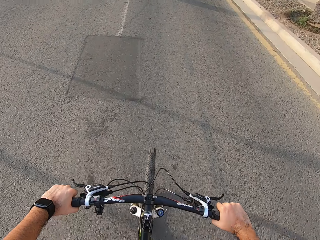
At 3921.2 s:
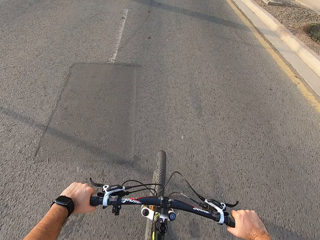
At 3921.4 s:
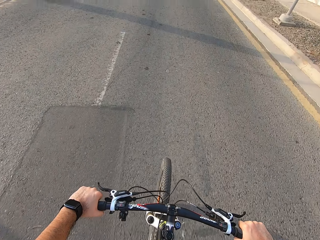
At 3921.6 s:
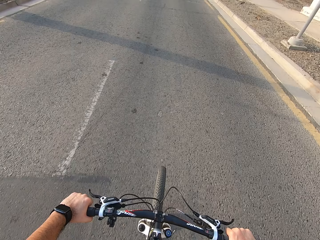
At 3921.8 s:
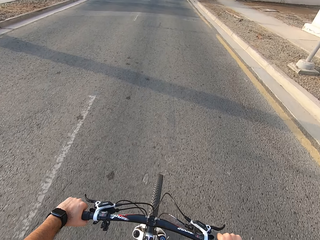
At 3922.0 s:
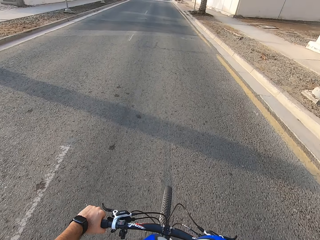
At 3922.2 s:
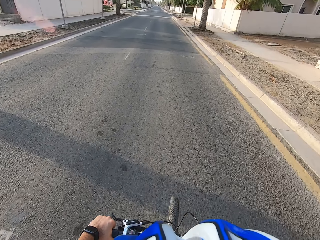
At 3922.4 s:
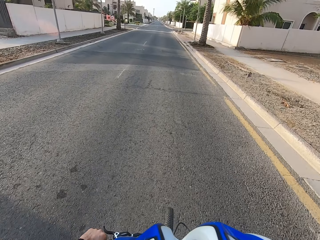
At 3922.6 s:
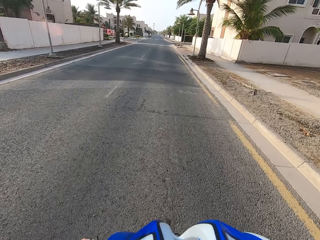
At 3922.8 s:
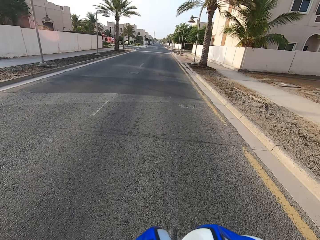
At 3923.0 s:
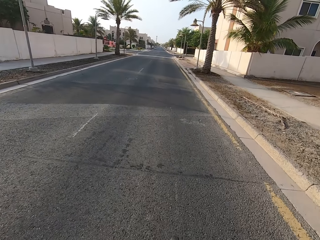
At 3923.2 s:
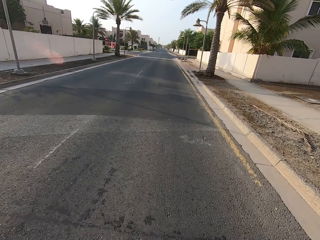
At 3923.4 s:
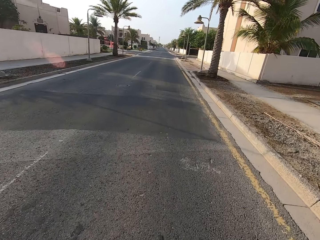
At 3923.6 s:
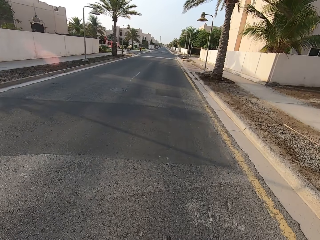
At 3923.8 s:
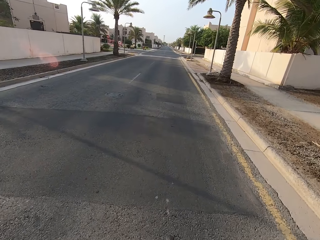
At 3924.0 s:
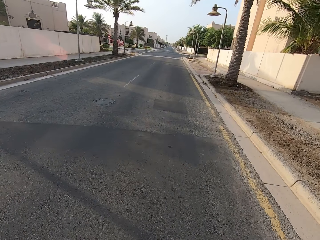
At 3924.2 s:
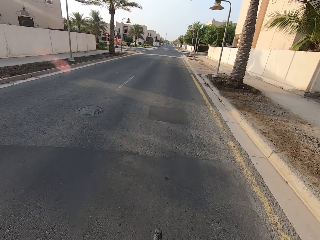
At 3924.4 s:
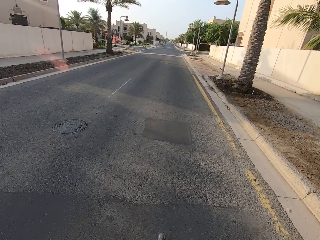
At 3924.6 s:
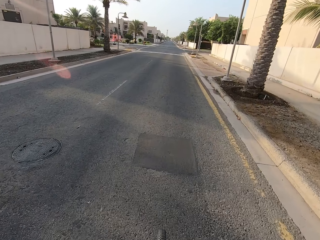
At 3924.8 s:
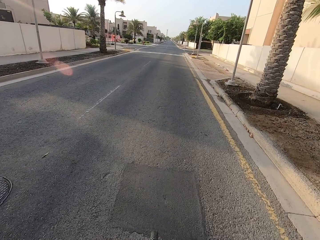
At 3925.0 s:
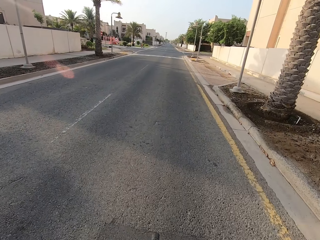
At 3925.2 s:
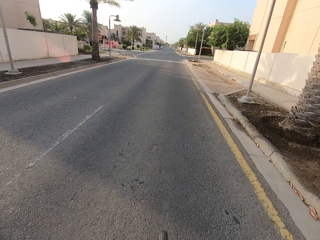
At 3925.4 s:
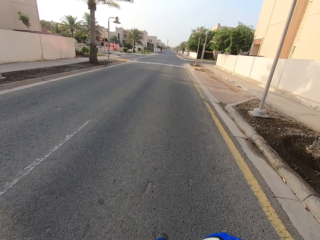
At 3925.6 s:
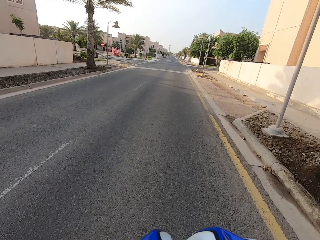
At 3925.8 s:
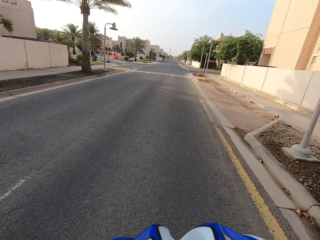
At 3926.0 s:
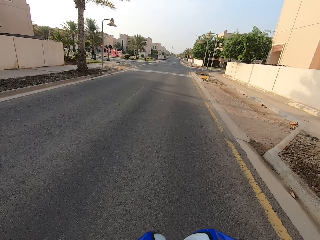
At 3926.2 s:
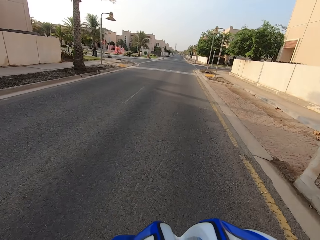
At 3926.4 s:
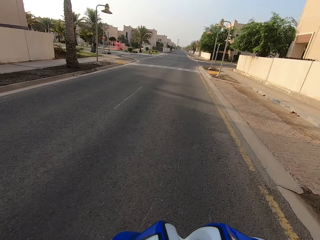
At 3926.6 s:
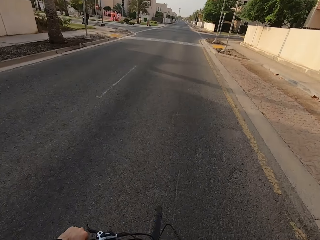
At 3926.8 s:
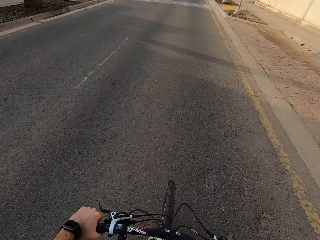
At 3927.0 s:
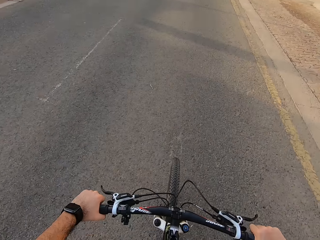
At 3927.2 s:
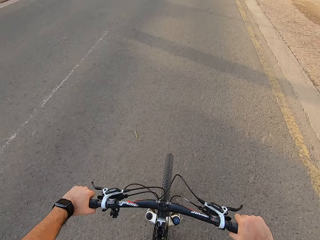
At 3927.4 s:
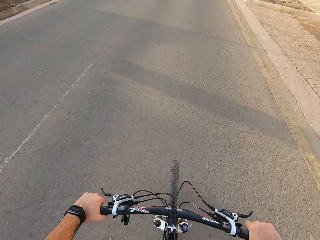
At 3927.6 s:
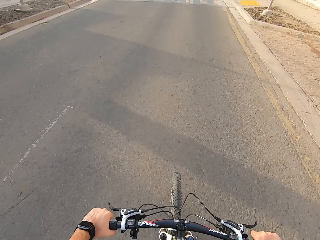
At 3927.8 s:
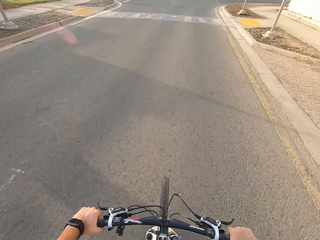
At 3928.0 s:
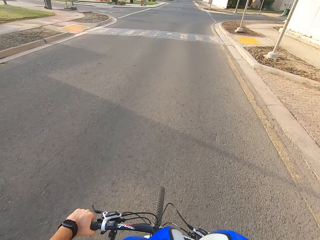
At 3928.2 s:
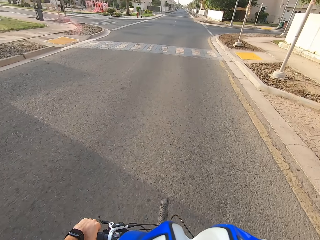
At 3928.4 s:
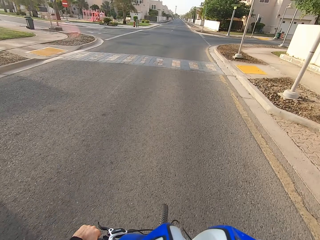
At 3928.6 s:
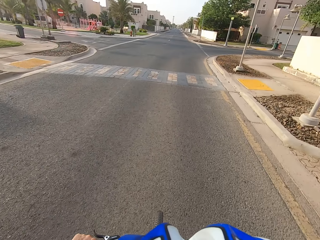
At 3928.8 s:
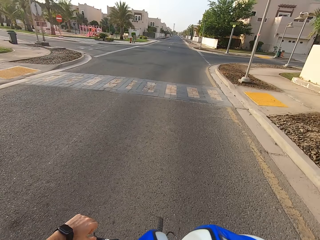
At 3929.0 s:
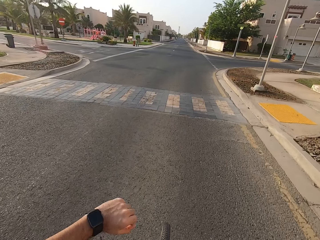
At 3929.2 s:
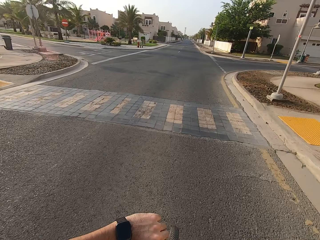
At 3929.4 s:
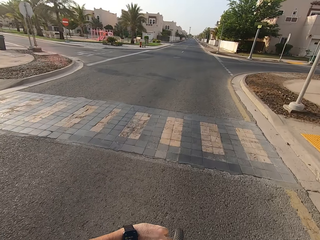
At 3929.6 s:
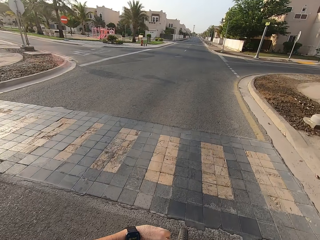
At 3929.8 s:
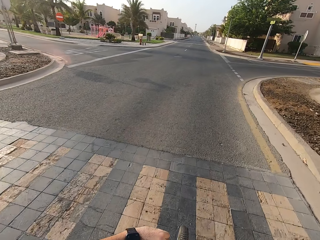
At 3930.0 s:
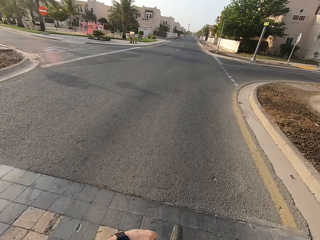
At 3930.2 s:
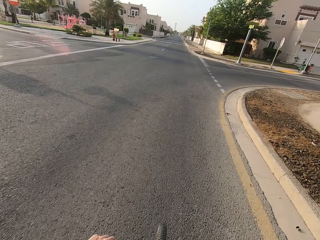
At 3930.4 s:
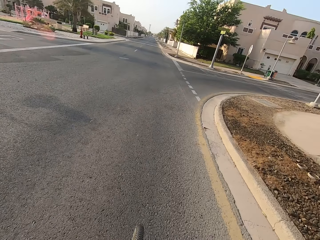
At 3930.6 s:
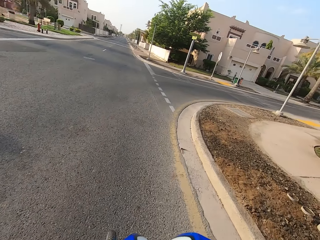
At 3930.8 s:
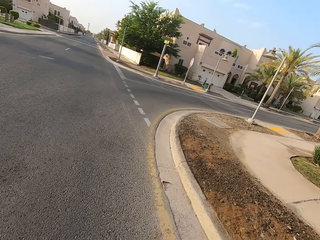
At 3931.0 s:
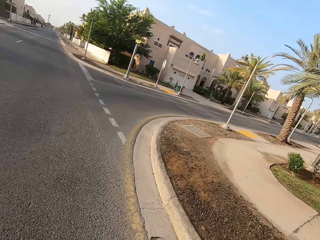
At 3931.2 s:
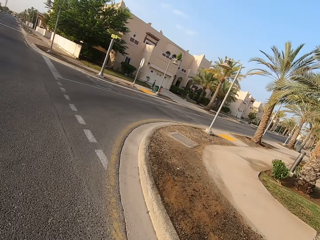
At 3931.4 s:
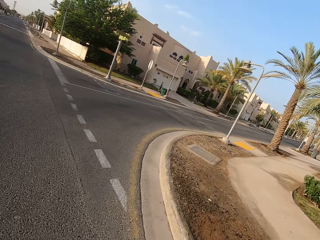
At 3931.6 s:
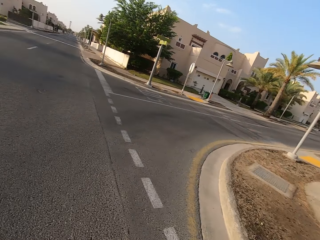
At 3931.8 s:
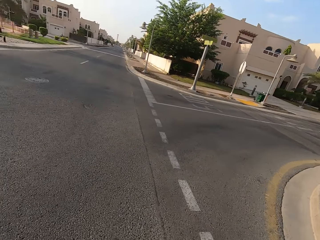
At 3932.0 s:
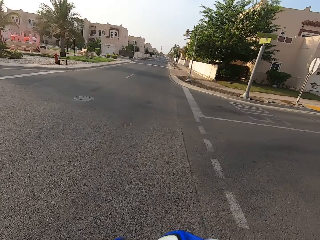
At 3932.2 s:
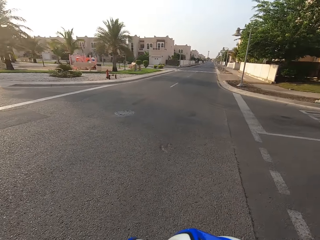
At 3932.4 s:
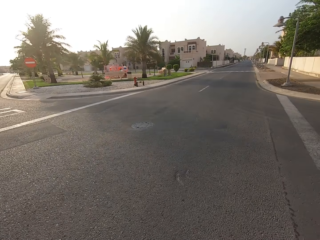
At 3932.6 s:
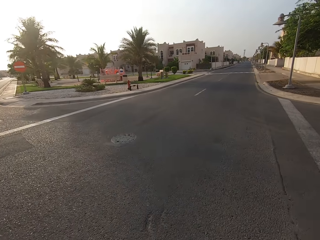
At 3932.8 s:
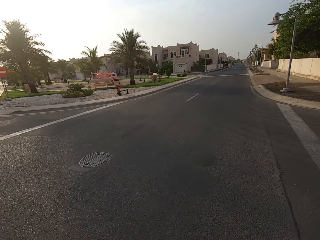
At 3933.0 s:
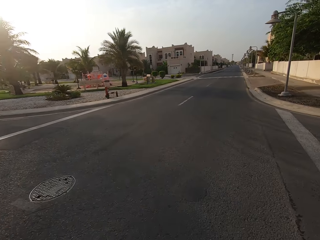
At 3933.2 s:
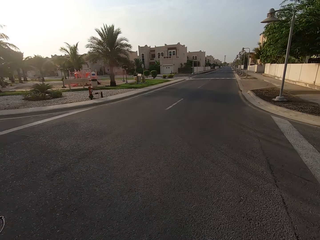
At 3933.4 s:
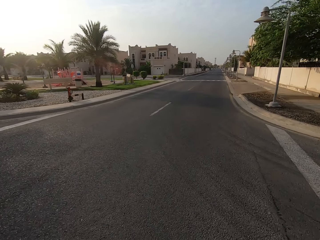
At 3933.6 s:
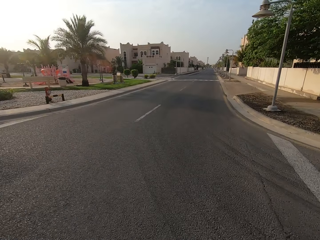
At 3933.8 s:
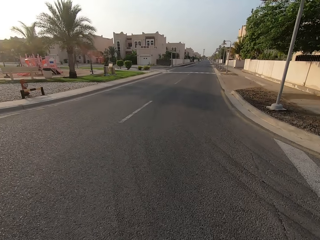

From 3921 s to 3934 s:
The camera wearer looks at his watch. He looks around the road.

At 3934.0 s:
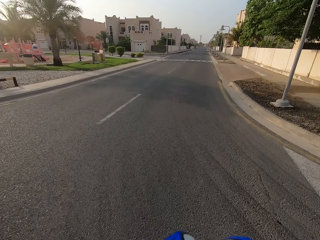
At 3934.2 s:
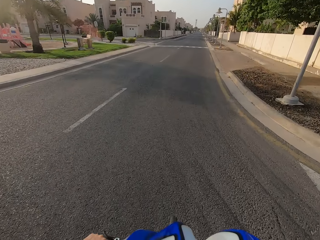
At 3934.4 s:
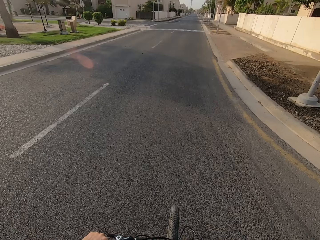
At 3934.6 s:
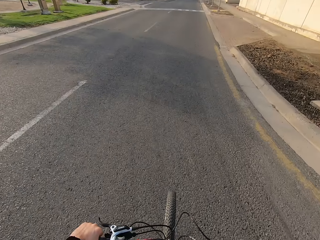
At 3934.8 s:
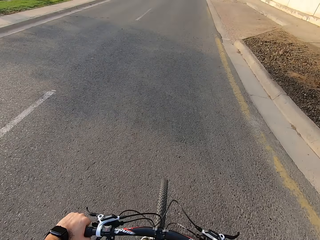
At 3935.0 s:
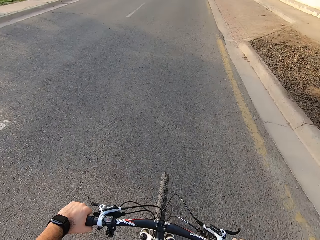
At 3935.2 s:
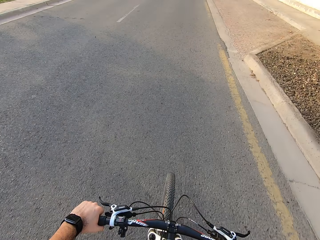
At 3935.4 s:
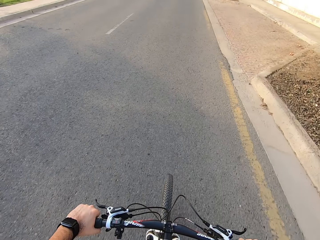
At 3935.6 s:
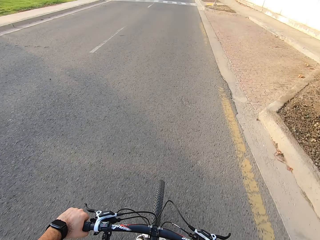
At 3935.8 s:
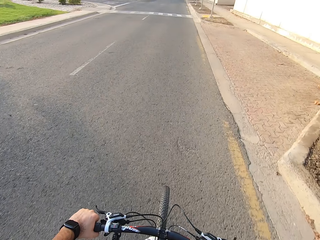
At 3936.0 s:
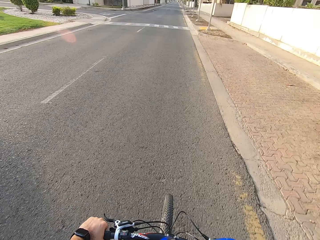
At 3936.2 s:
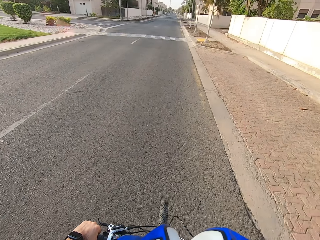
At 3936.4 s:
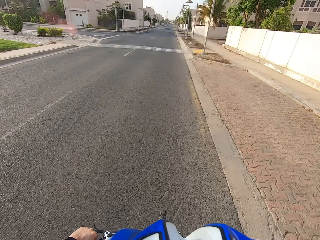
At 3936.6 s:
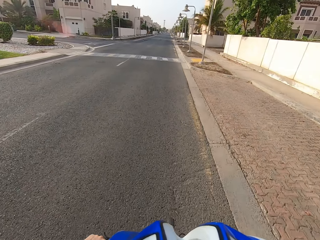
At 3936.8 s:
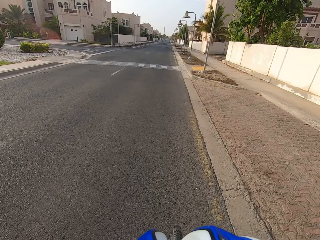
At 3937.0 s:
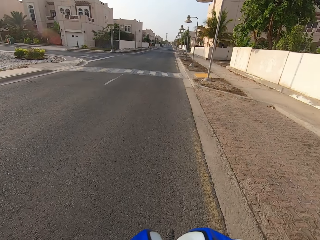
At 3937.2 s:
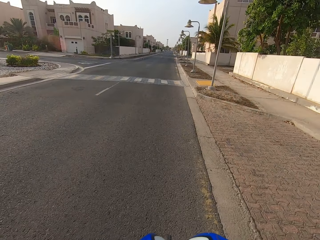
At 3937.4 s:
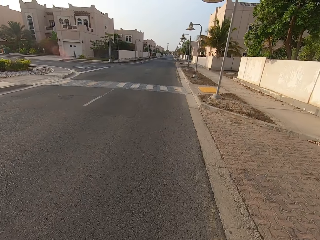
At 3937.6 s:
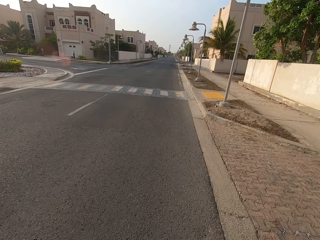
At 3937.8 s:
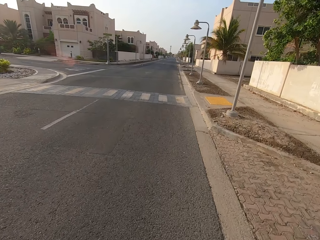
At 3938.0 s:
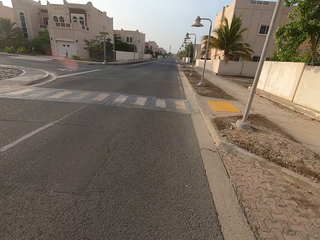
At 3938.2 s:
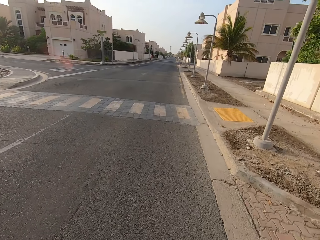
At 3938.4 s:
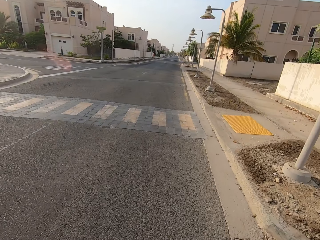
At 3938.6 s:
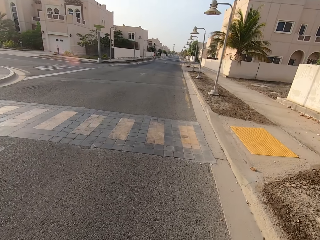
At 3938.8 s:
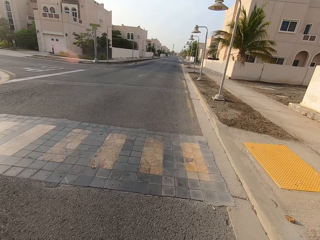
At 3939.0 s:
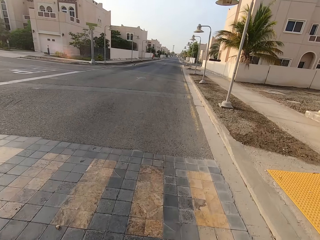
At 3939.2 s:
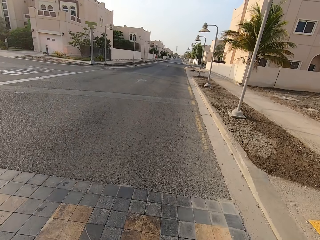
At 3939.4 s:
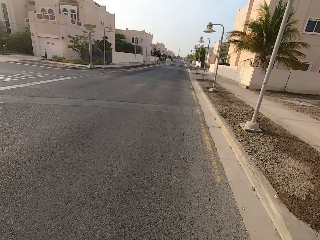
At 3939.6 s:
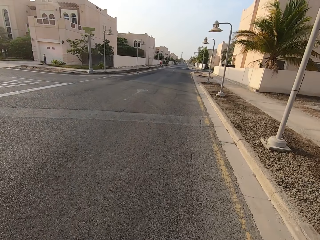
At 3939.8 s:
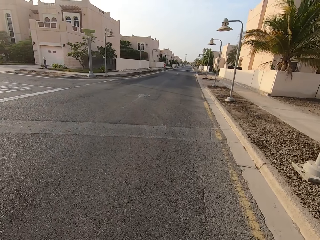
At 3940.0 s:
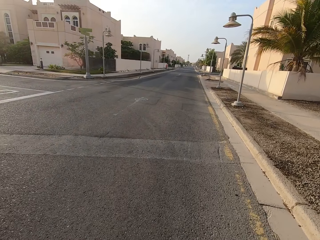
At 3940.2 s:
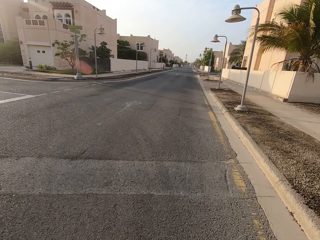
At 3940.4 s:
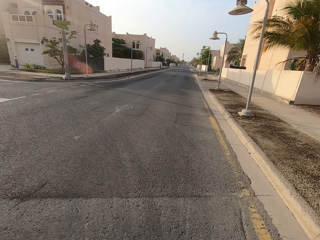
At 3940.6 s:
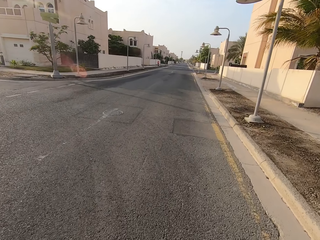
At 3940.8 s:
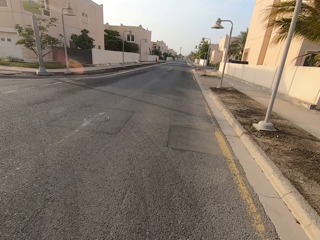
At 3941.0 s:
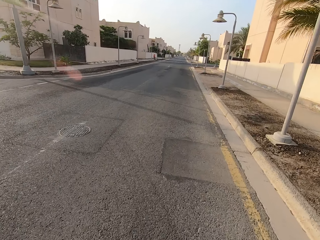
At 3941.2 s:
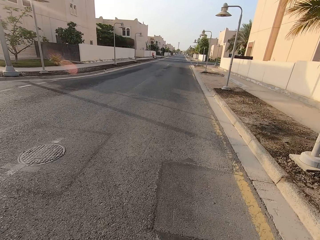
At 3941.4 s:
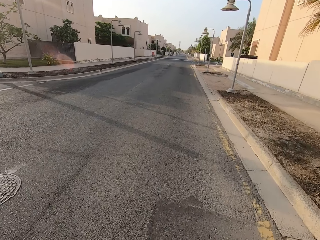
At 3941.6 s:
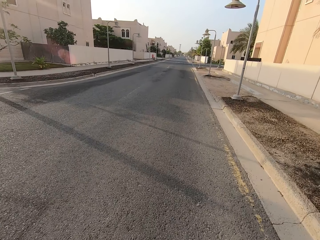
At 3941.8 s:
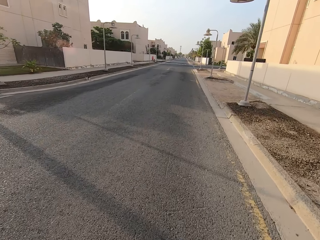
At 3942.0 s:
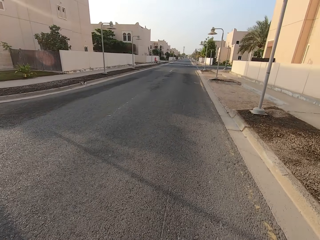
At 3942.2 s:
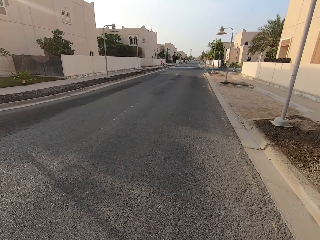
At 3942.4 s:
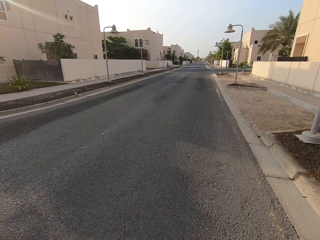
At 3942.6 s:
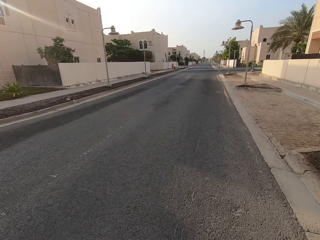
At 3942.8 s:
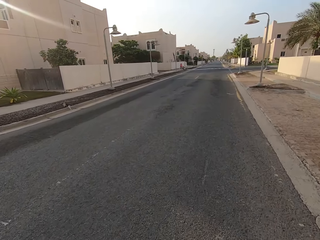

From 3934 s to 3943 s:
The camera wearer rides the bicycle.
